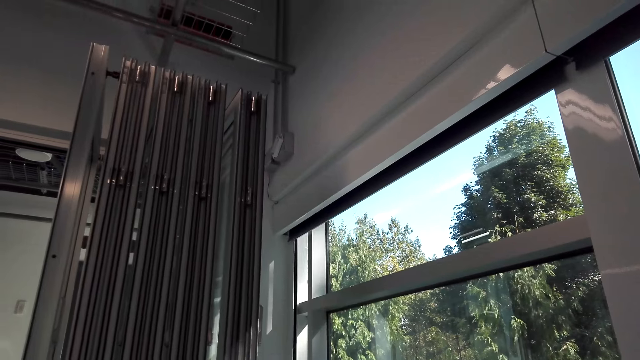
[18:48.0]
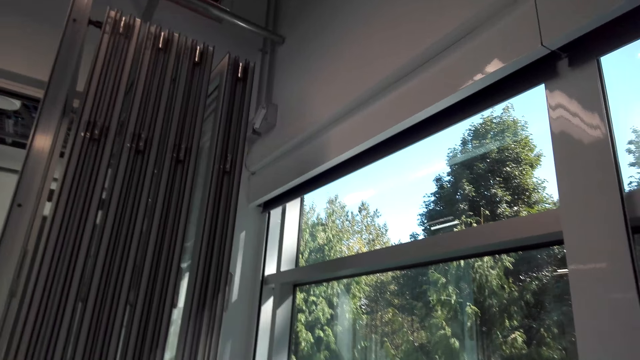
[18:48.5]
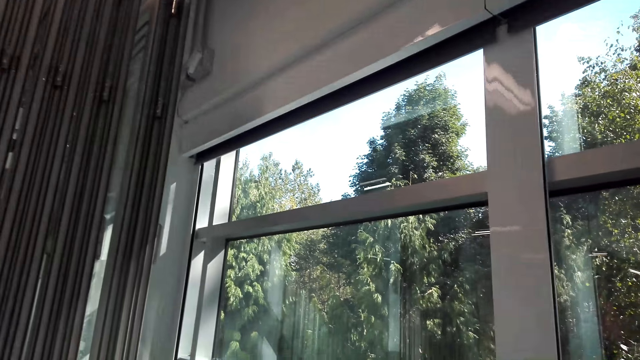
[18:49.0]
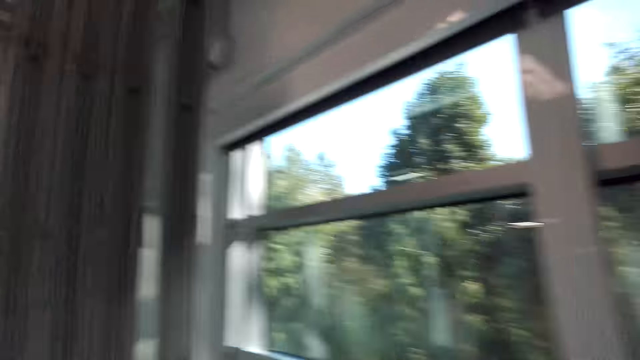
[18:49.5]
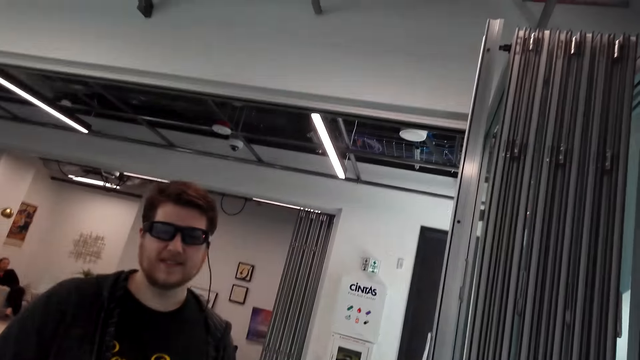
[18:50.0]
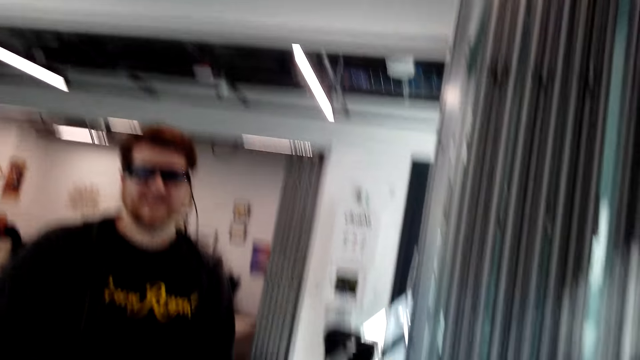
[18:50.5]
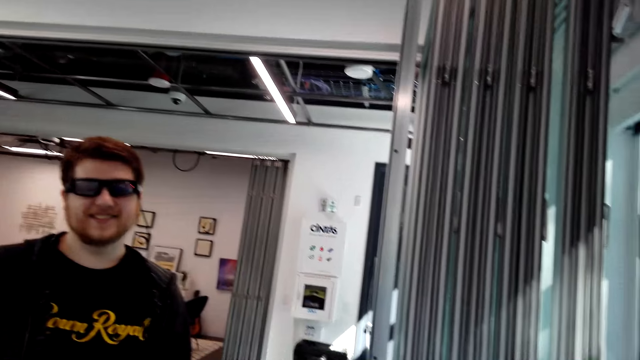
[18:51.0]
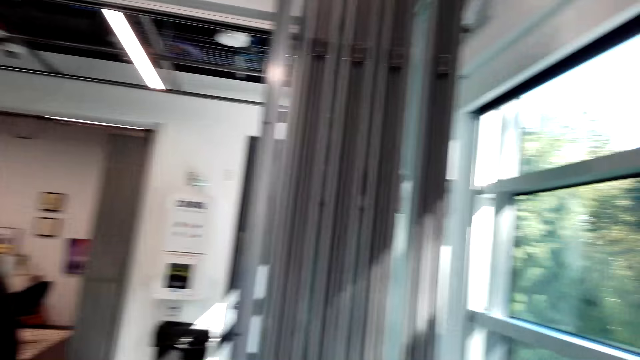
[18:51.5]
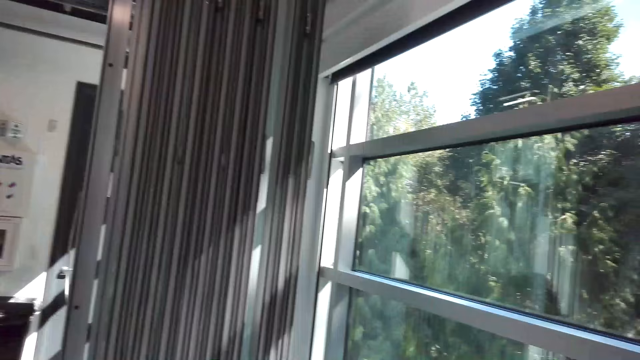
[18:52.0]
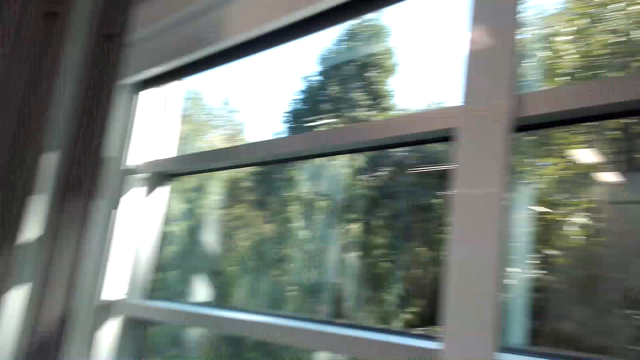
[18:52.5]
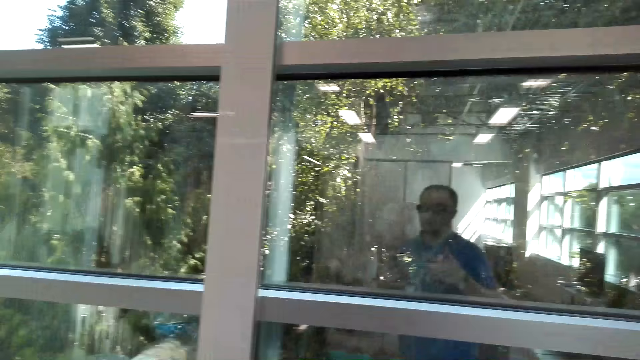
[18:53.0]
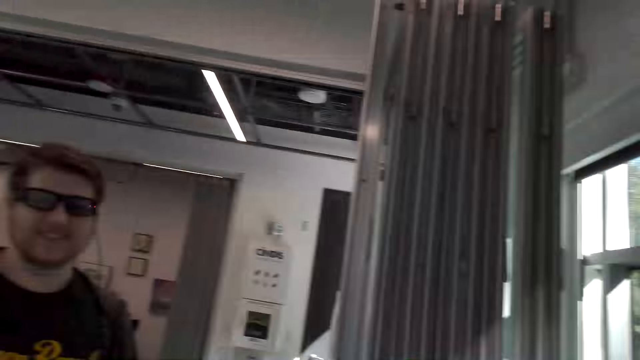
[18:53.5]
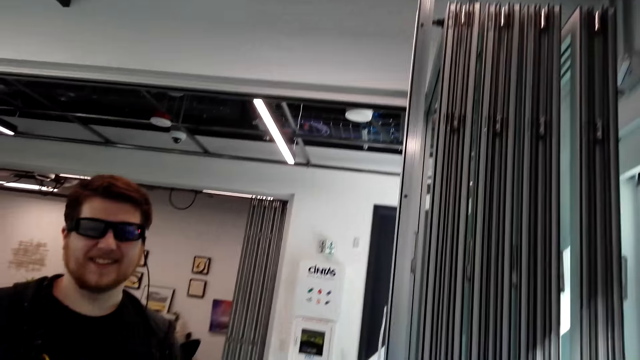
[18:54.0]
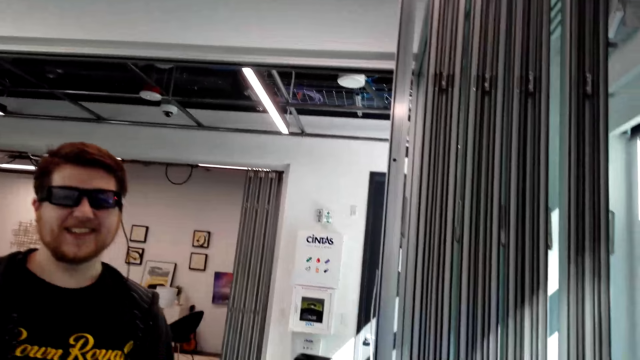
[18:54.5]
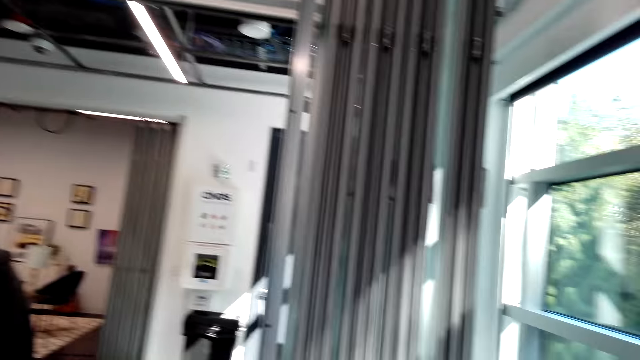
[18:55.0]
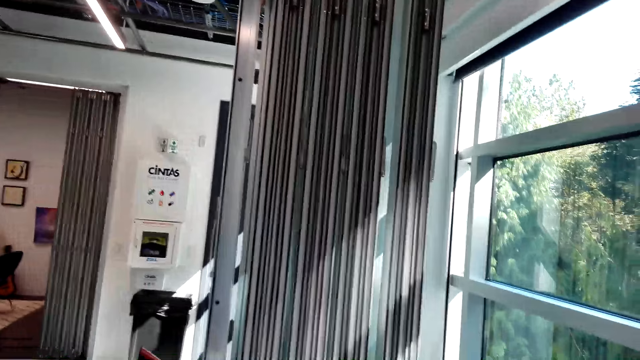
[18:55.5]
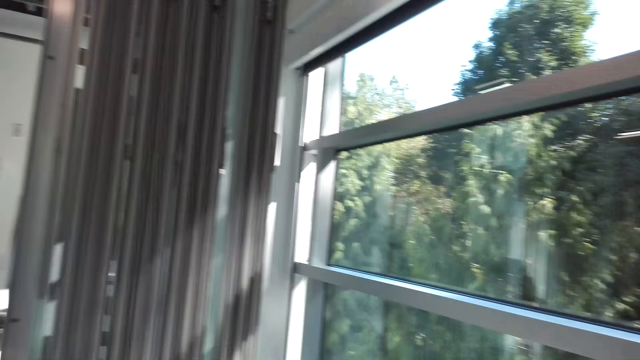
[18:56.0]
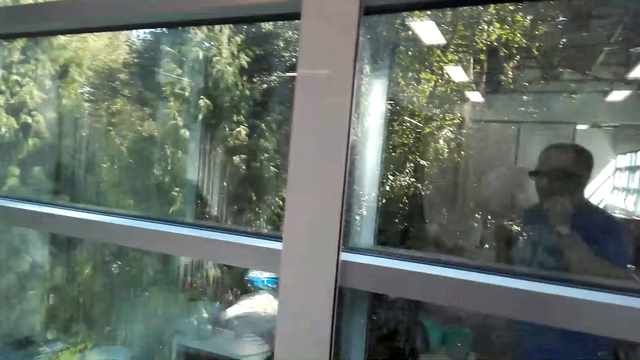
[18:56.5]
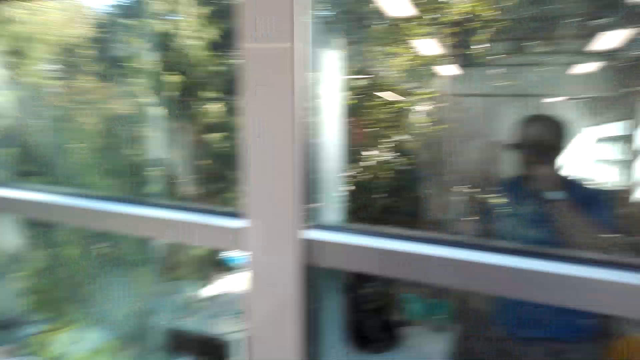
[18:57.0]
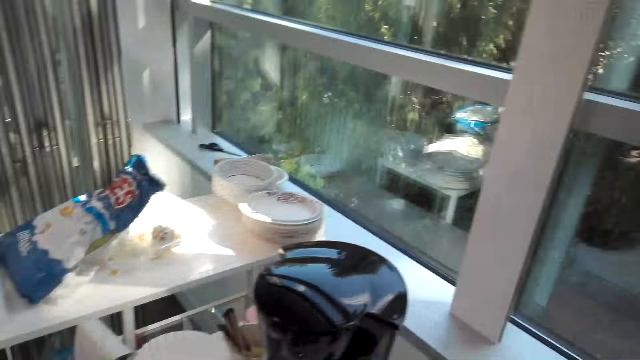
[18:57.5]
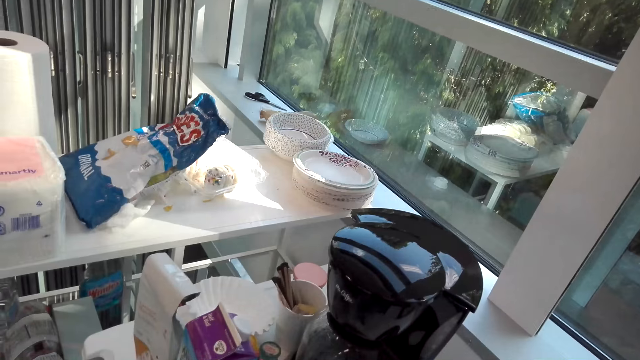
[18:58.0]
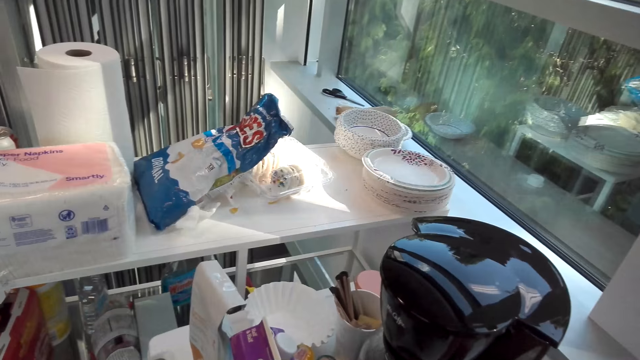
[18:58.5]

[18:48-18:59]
The camera wearer speaks to a person.

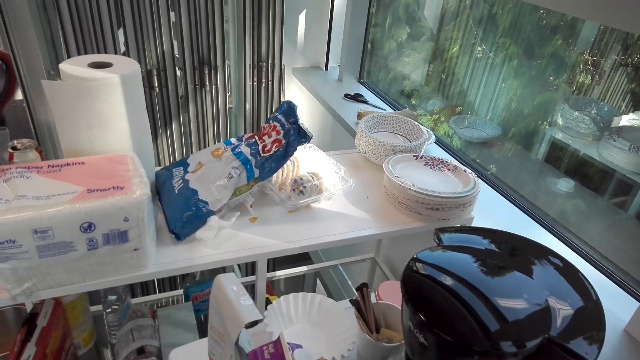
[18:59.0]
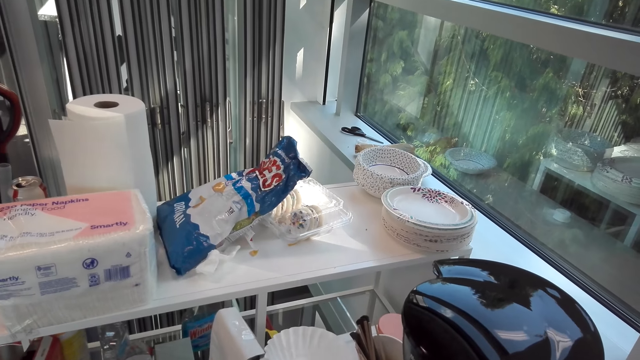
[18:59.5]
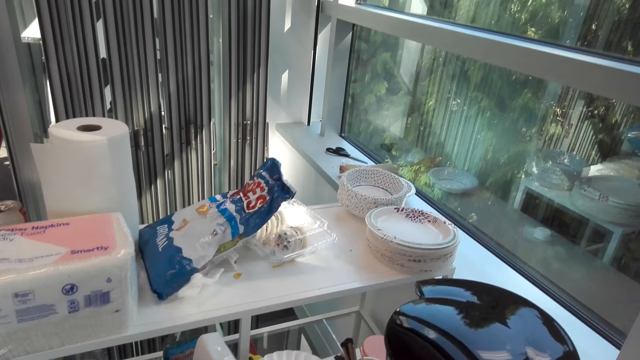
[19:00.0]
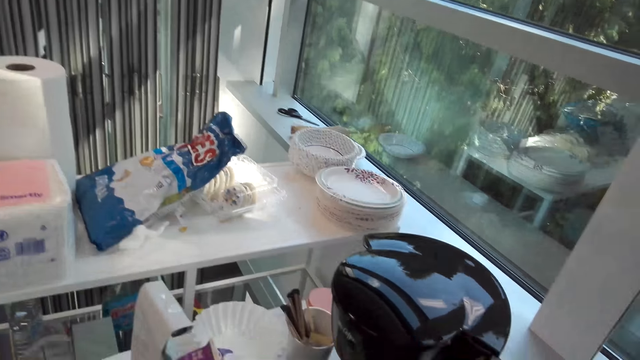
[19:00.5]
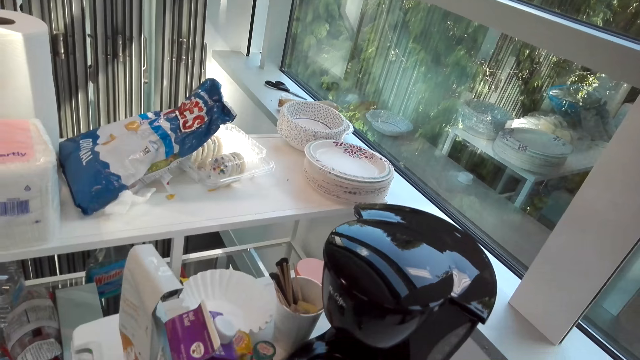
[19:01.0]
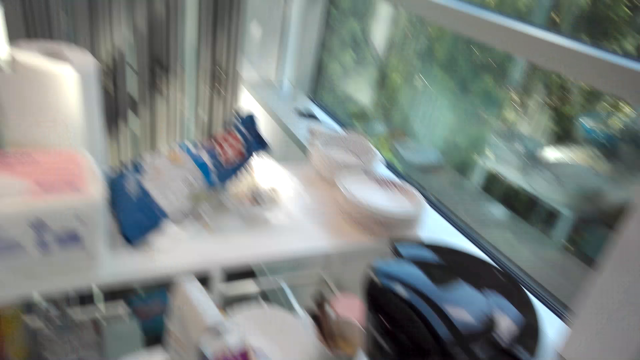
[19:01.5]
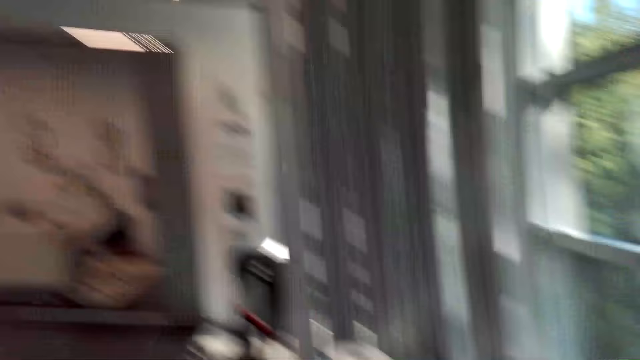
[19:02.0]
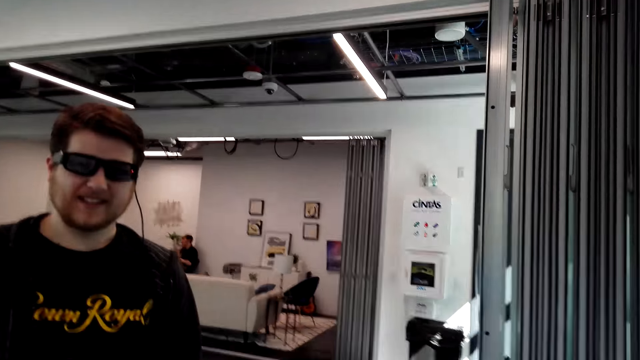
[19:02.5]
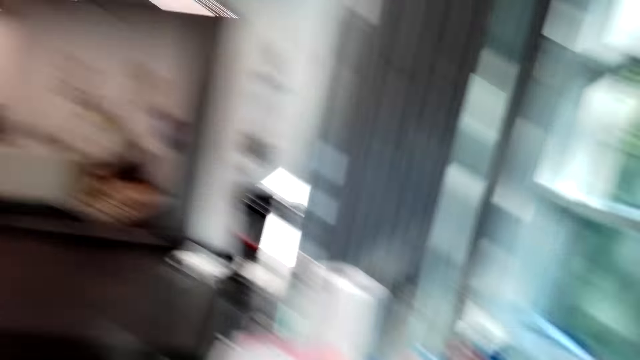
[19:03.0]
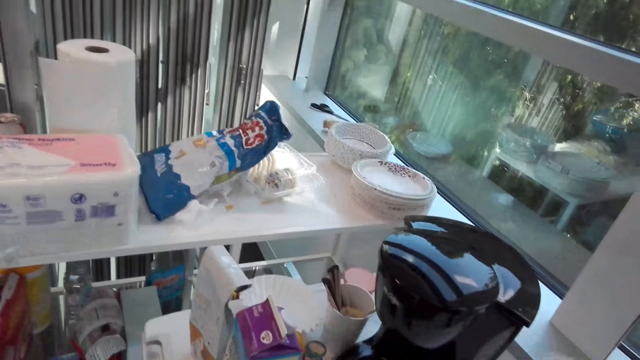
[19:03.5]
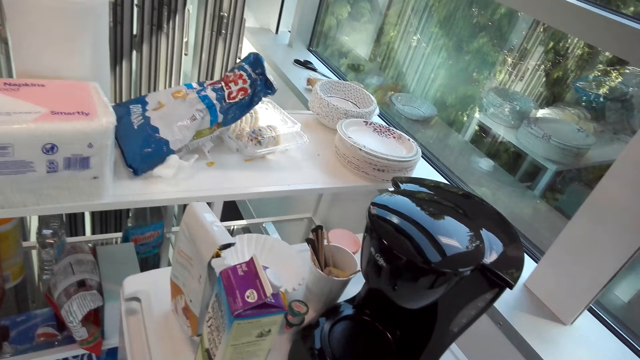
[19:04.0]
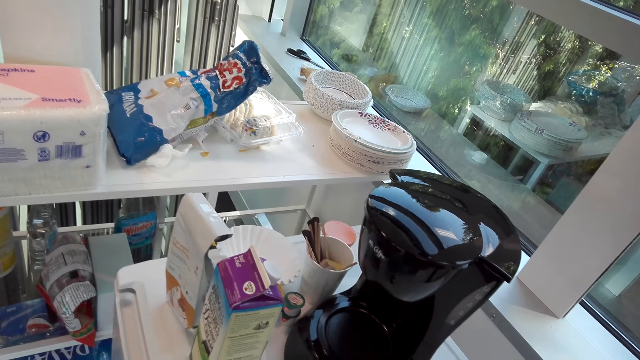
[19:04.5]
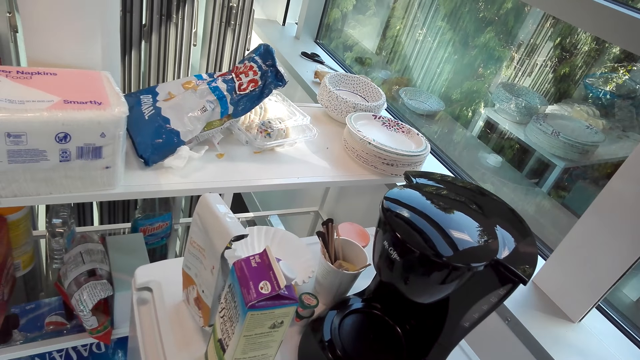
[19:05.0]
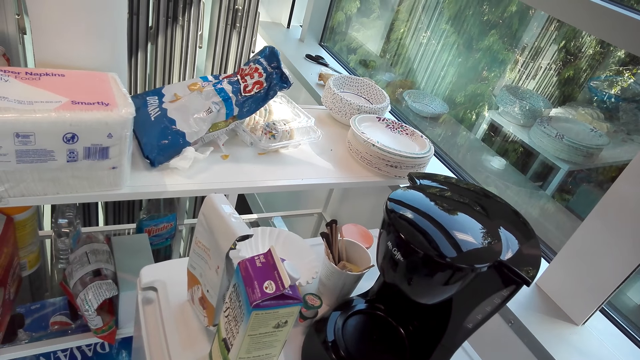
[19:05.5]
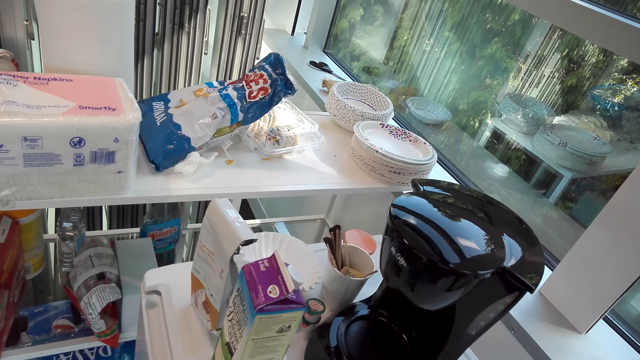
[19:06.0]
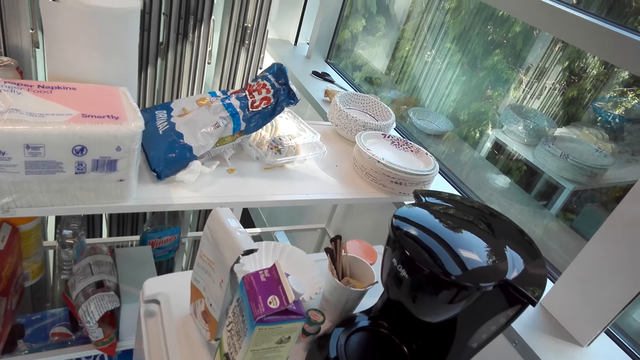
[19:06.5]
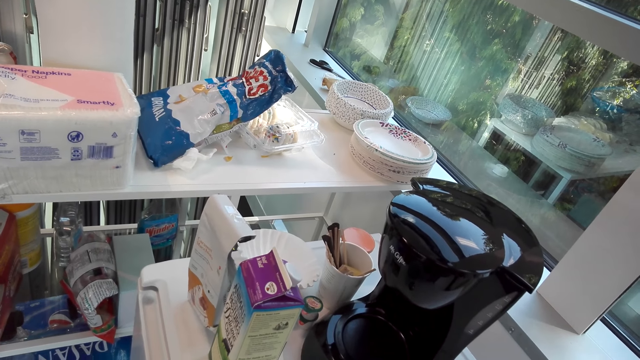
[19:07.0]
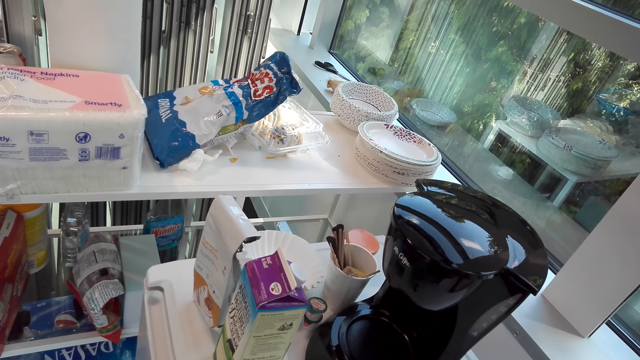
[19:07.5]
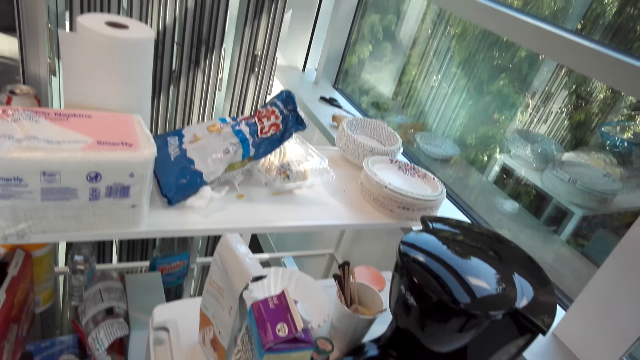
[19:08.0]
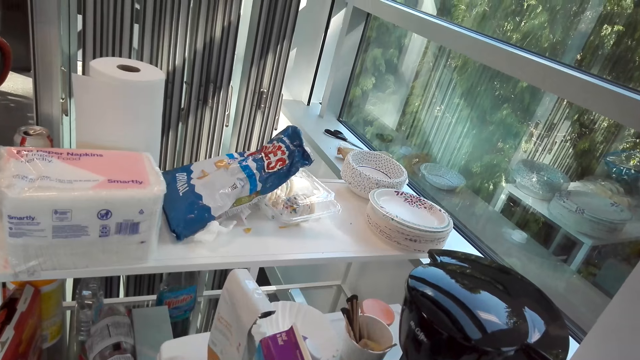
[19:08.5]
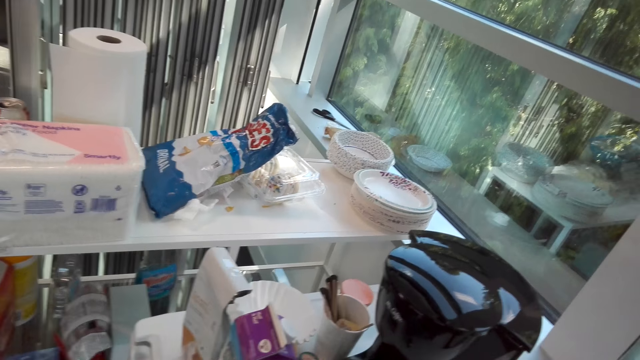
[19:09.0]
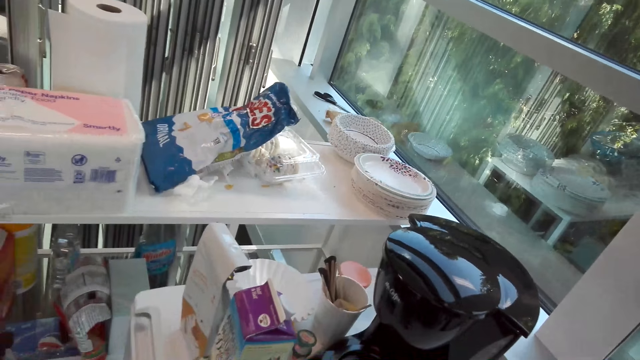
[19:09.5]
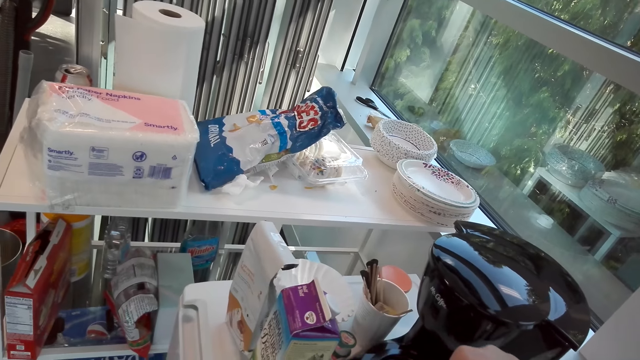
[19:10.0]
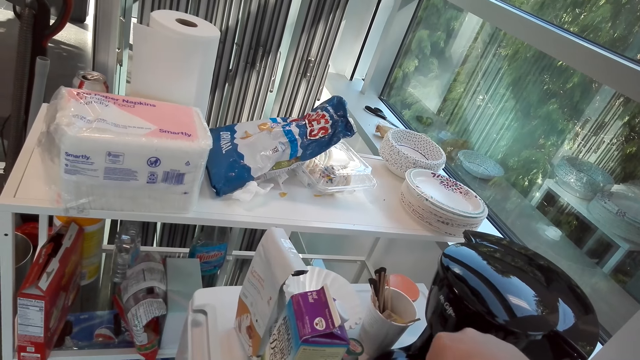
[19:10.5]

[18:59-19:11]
The camera wearer looks around. They fix a drink.
